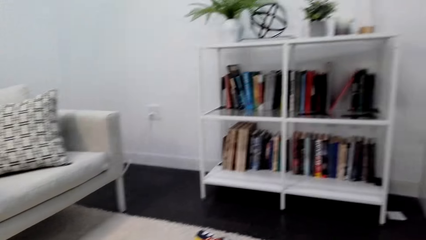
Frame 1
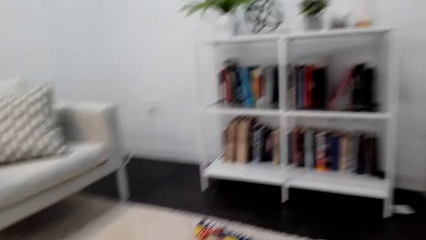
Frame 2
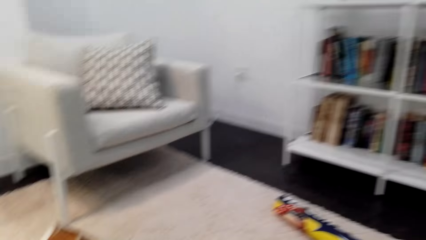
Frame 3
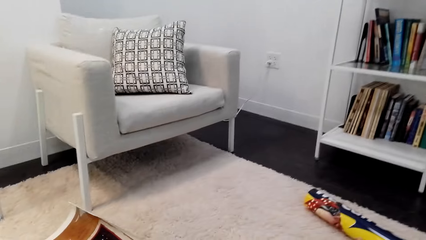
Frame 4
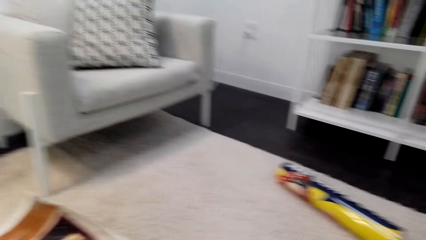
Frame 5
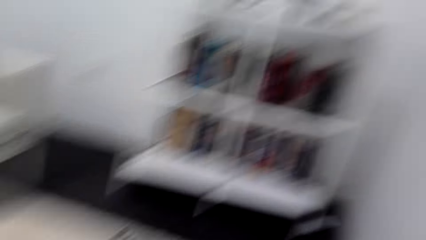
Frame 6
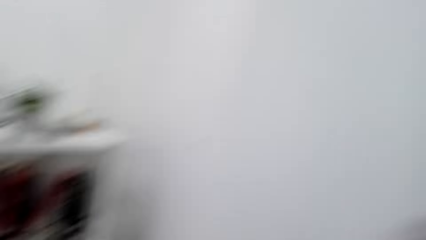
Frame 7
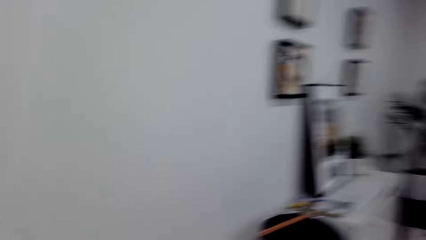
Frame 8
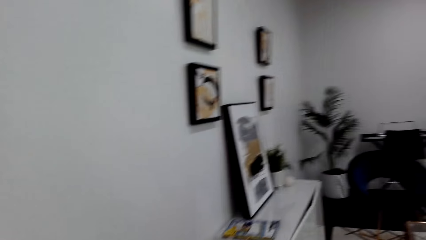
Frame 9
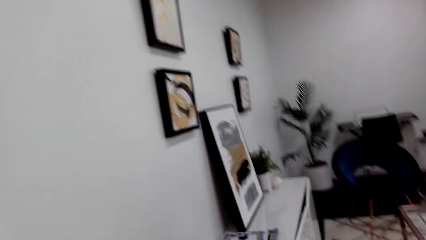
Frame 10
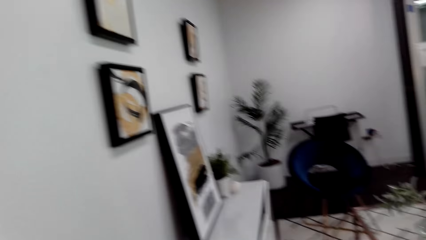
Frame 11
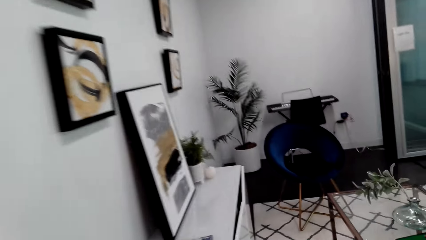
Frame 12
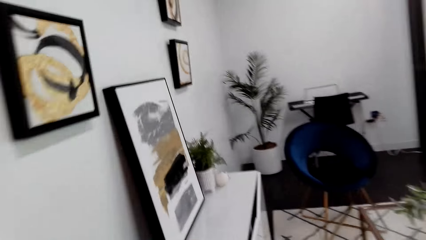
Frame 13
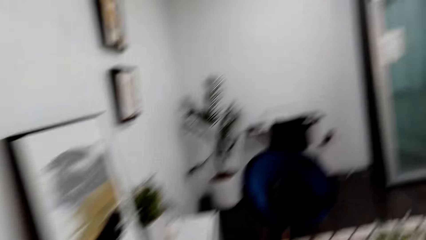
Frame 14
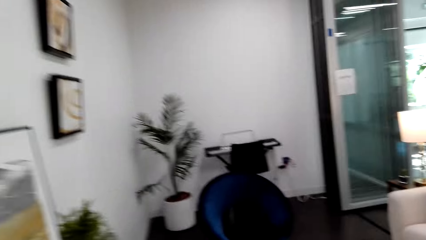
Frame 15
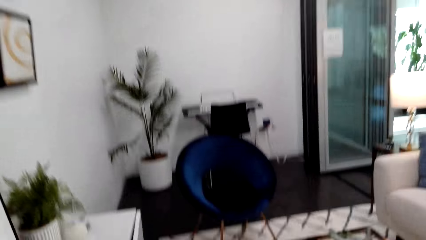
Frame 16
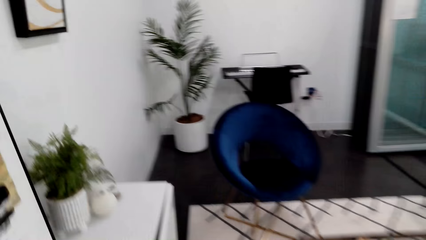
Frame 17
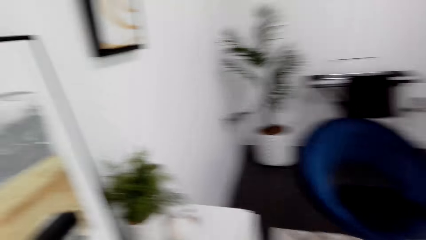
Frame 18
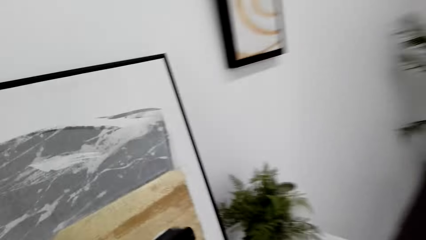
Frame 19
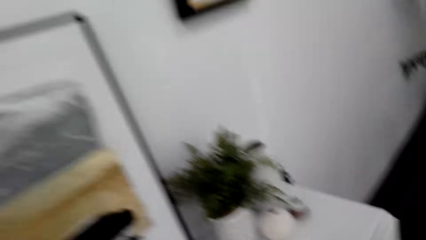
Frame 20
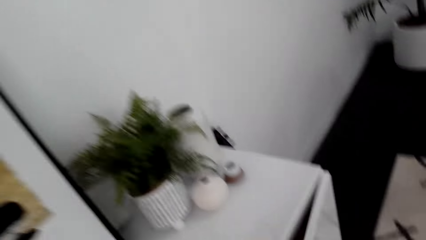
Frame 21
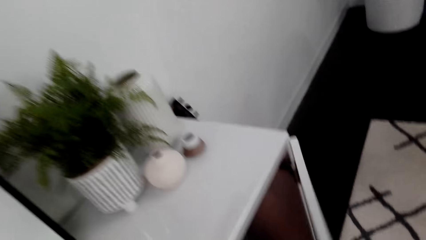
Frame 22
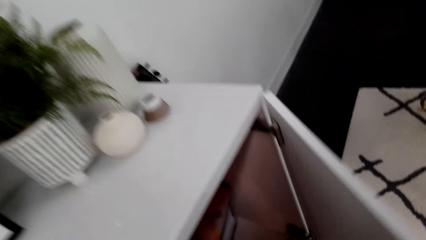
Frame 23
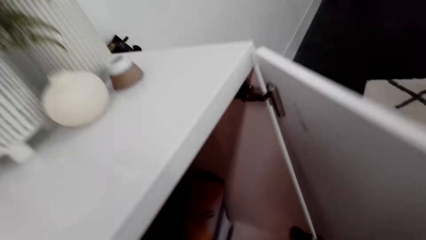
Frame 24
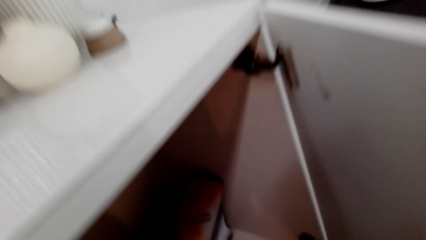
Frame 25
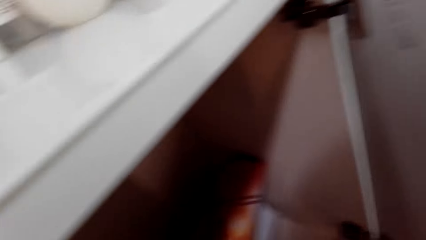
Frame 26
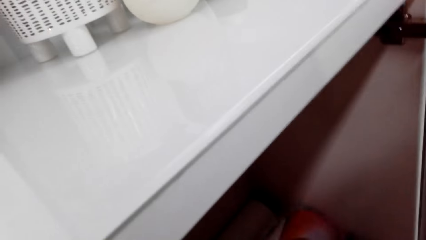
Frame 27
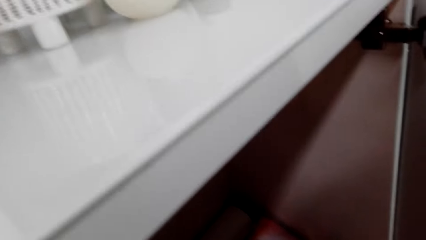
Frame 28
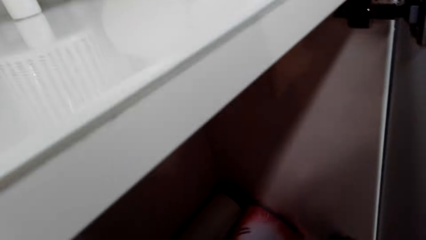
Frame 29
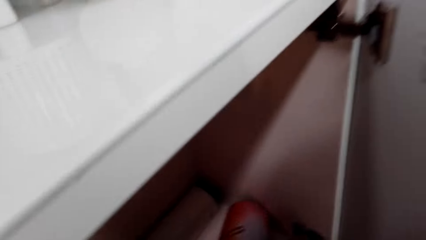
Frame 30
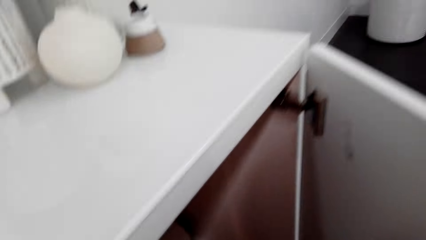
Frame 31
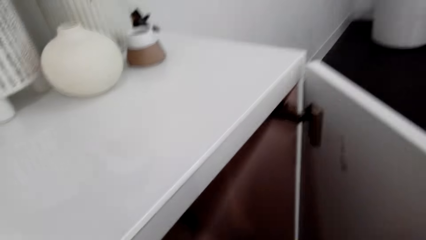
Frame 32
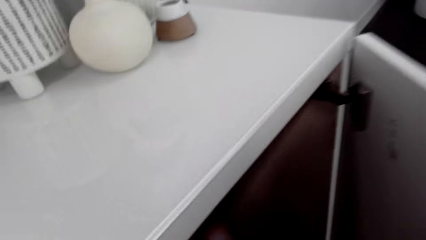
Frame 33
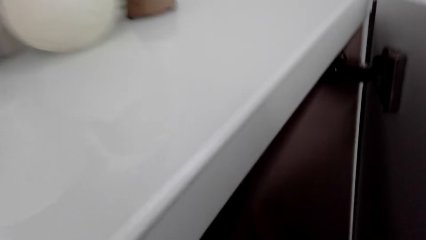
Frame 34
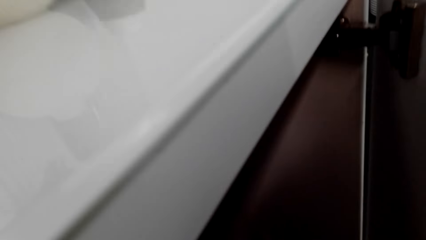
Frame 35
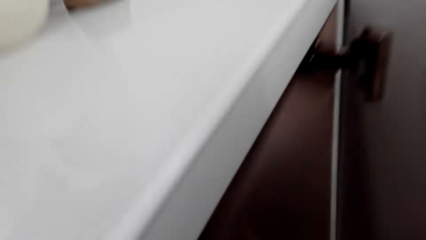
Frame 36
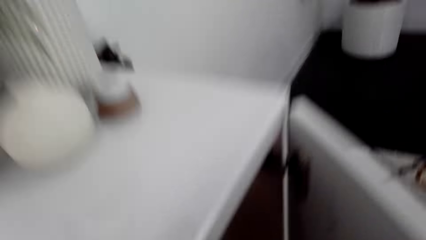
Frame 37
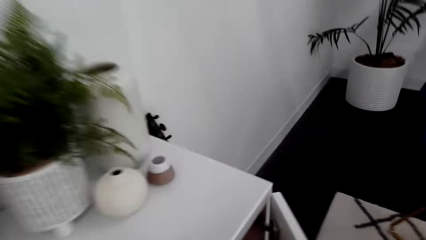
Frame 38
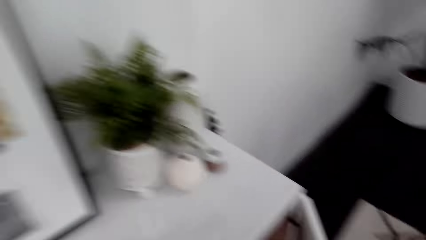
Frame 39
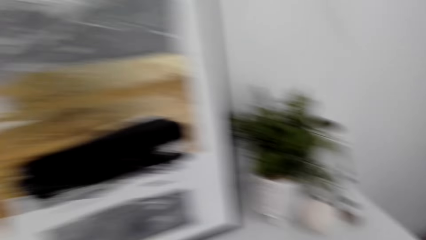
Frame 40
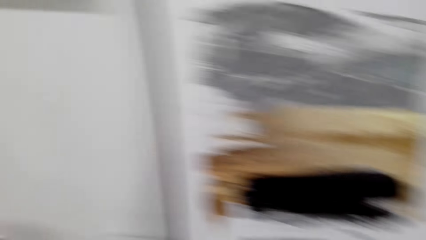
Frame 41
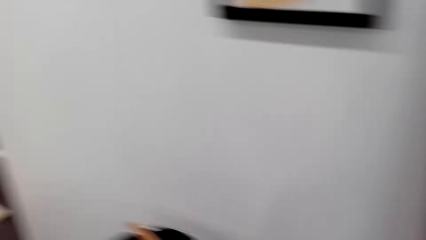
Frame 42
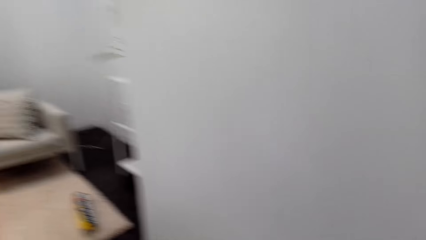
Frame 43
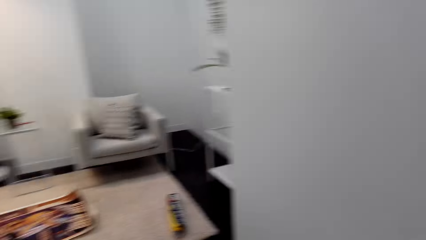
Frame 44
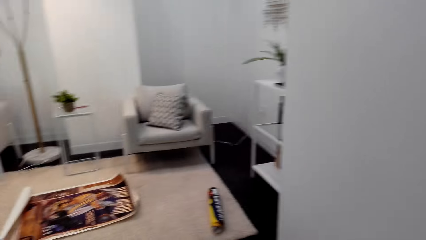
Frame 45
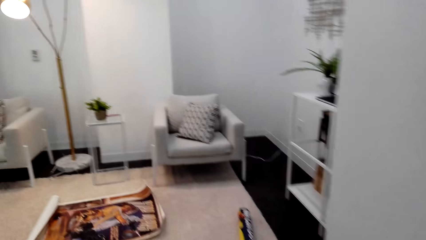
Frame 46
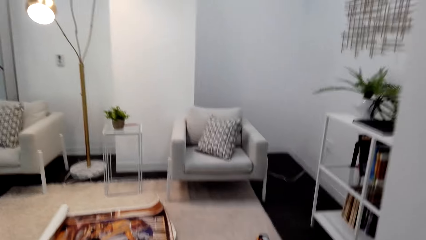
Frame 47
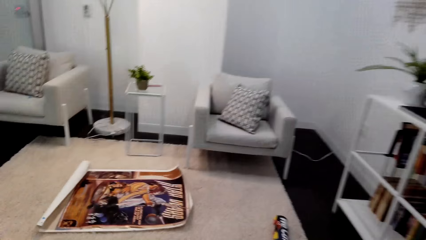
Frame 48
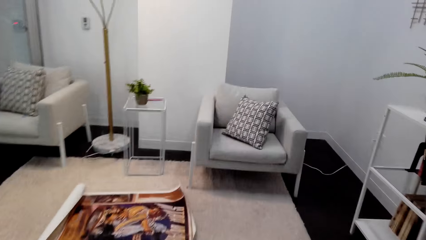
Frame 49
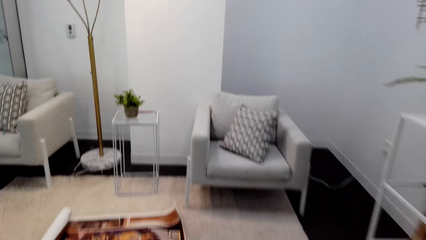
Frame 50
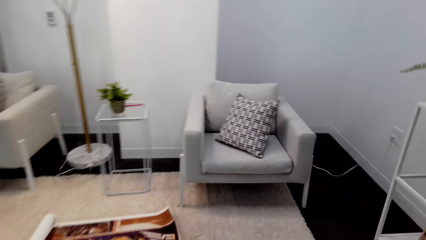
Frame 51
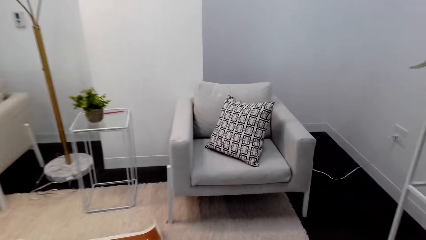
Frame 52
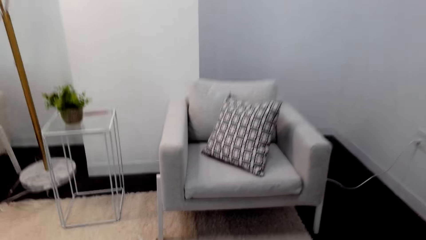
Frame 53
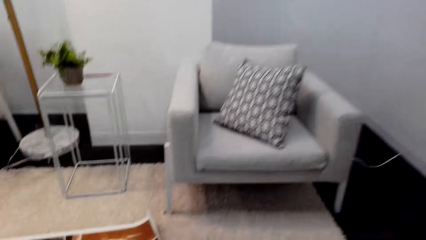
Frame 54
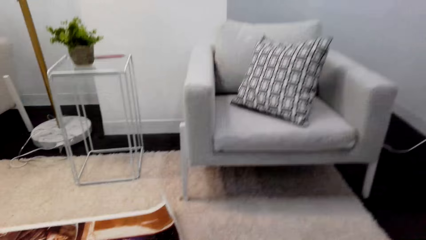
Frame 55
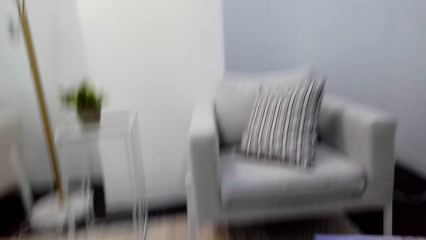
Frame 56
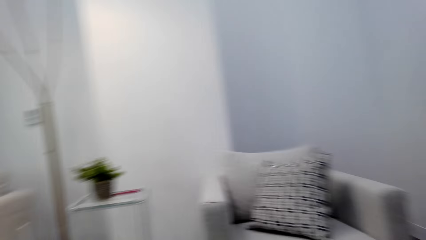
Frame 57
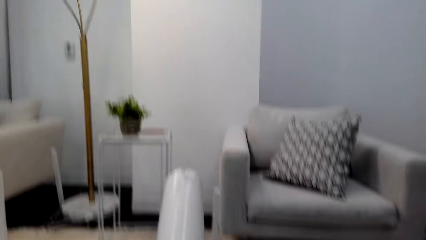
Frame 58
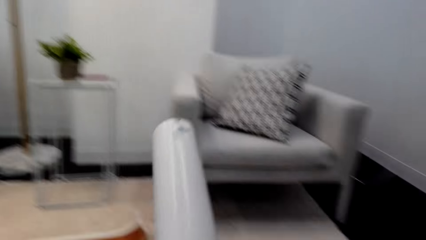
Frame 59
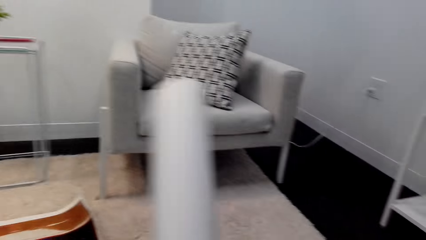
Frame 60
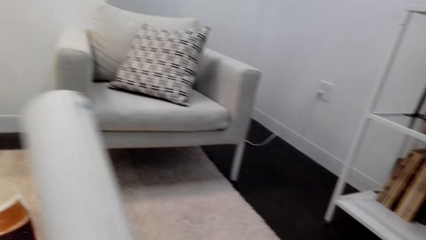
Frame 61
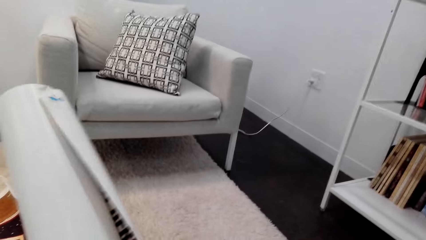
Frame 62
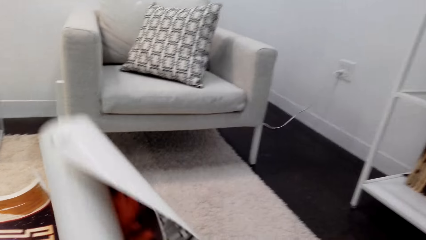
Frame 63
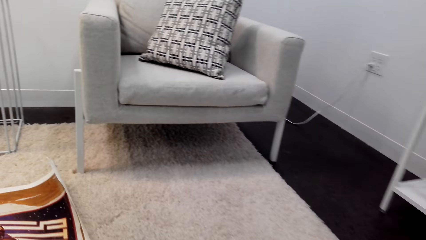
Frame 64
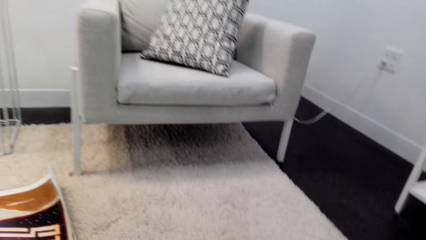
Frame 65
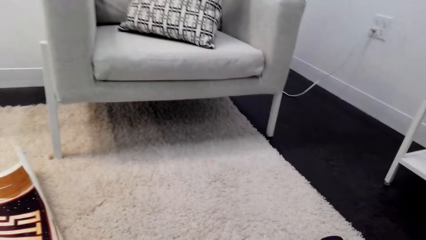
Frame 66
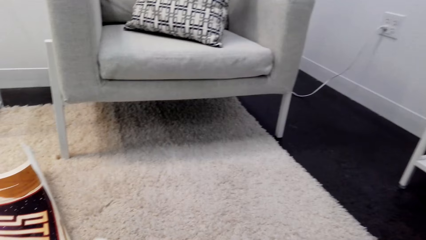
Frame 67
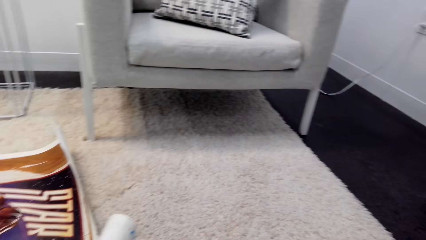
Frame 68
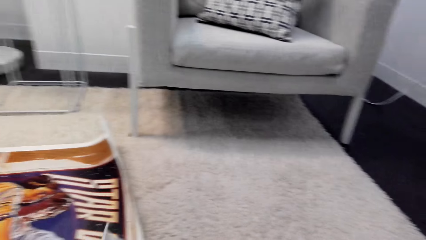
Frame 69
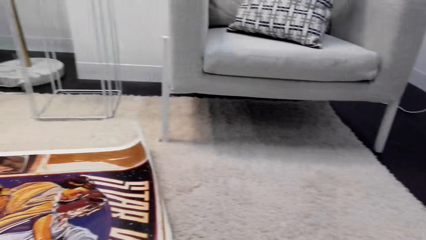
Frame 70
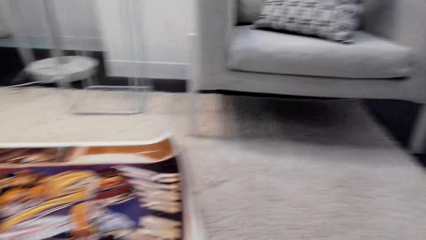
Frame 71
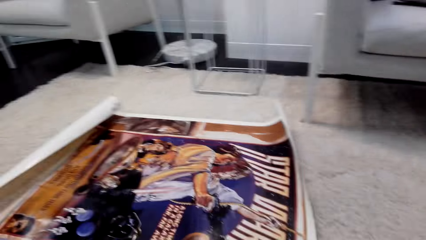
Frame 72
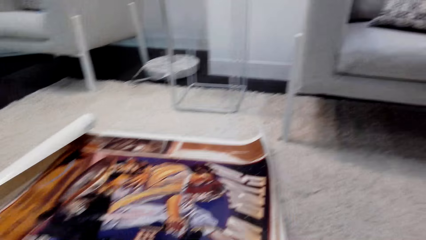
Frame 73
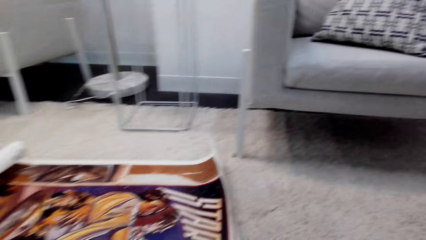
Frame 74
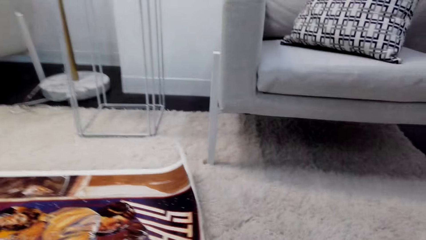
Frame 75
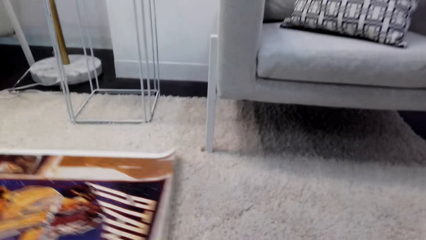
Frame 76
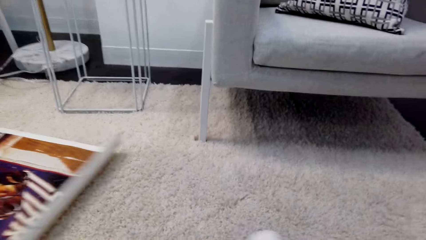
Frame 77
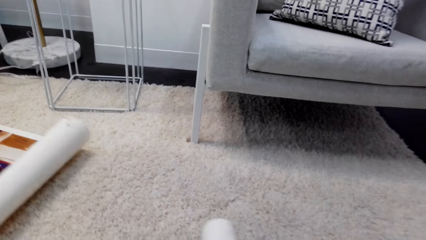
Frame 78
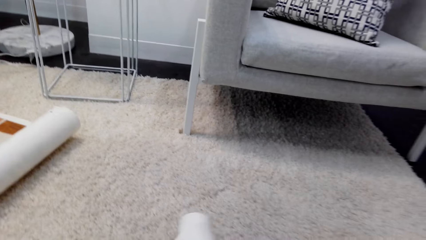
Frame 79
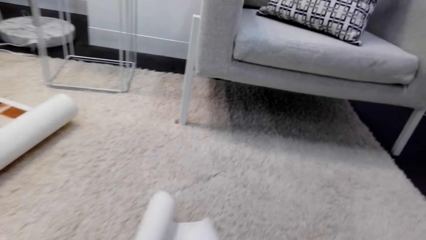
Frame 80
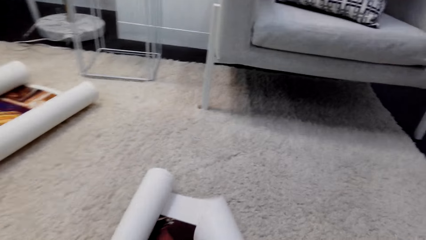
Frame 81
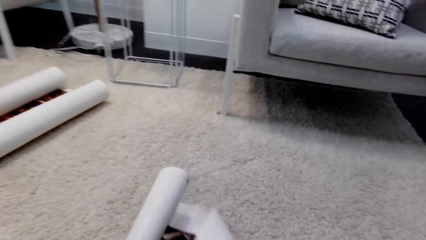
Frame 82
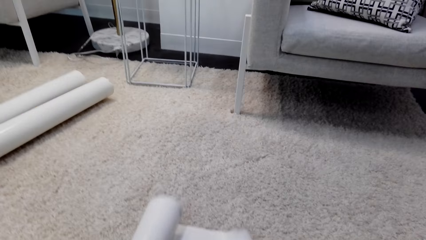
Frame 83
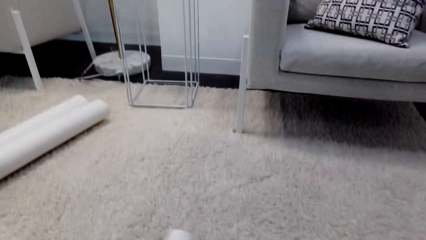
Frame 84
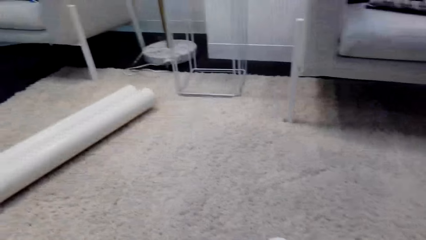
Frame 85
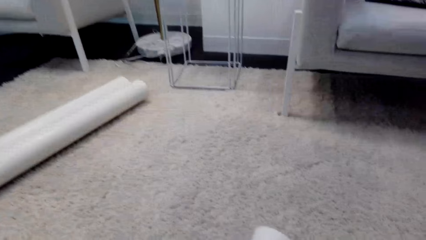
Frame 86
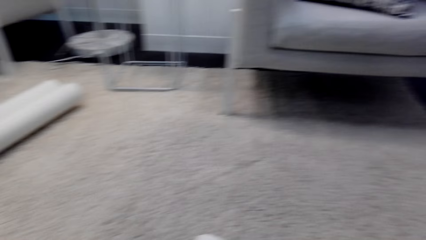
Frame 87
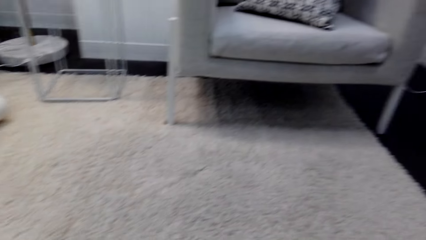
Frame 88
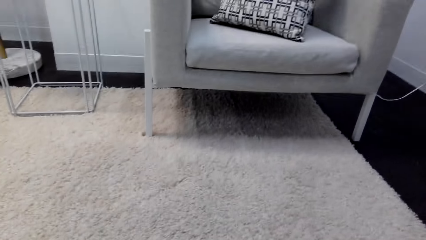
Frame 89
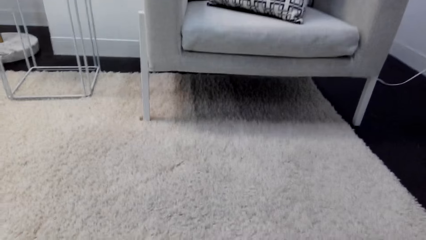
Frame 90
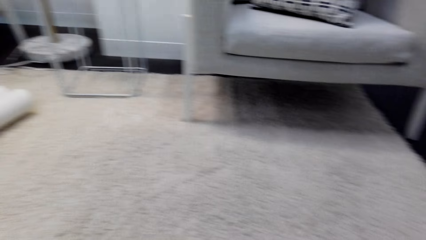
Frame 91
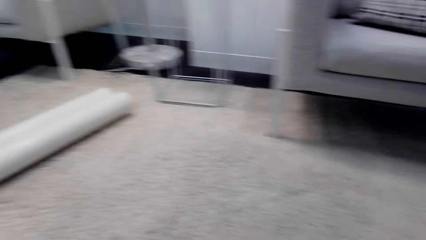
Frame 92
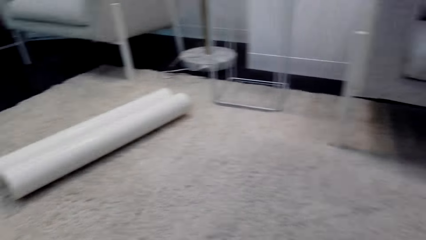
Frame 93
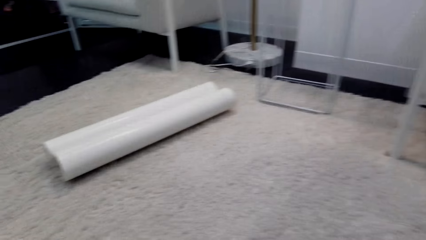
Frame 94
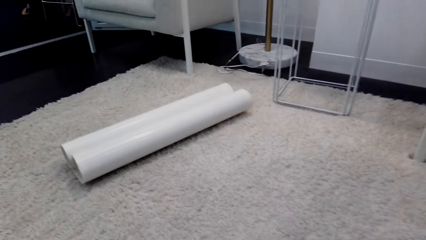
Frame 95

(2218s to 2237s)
The camera wearer looks around the house. They open a cabinet, pick an art, and walk around the house. They open the wall sticker. They spread the art on the carpet. They pull the wall paper. They read the tape measure.
